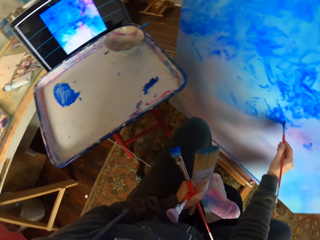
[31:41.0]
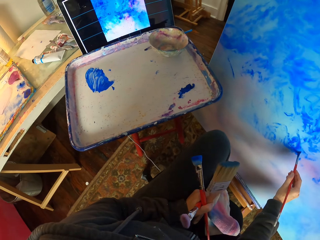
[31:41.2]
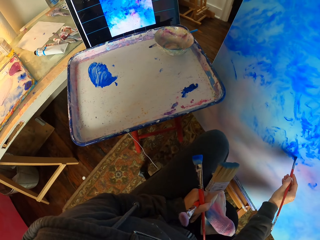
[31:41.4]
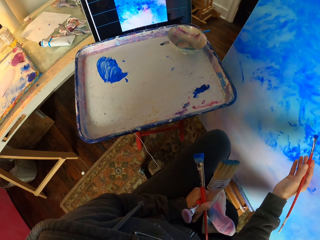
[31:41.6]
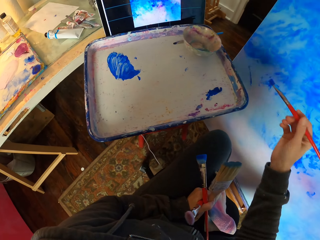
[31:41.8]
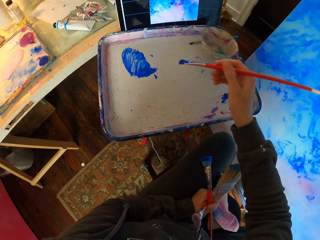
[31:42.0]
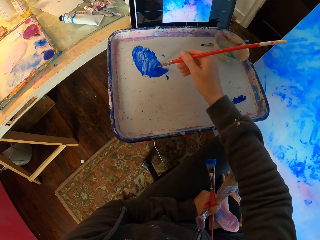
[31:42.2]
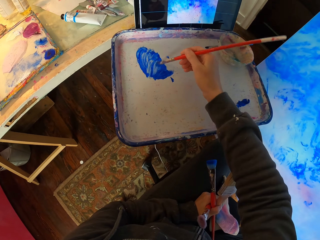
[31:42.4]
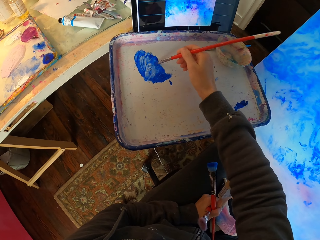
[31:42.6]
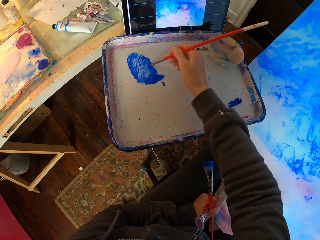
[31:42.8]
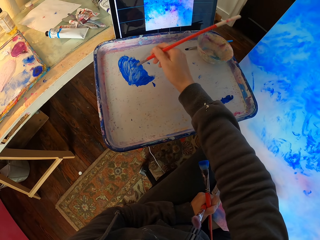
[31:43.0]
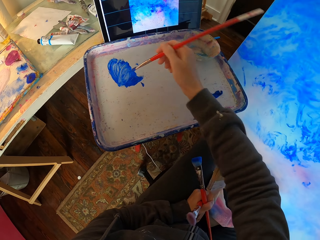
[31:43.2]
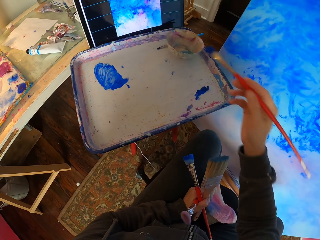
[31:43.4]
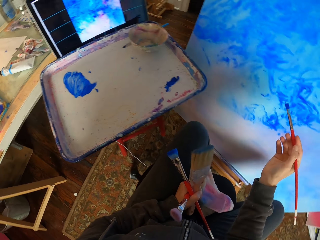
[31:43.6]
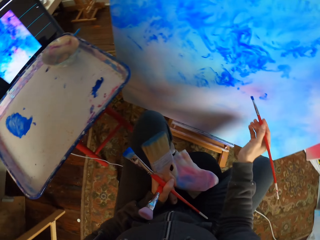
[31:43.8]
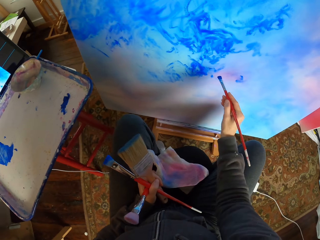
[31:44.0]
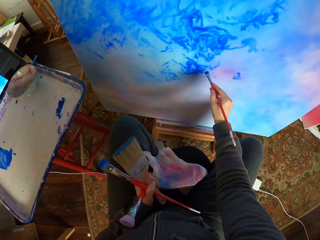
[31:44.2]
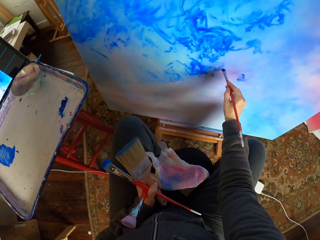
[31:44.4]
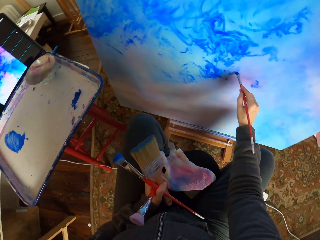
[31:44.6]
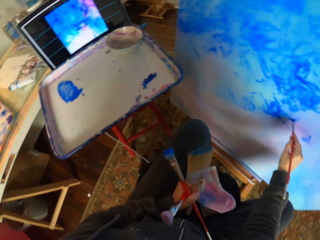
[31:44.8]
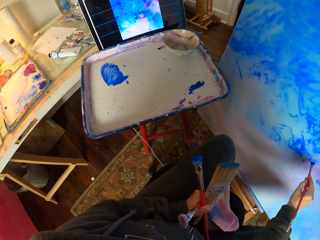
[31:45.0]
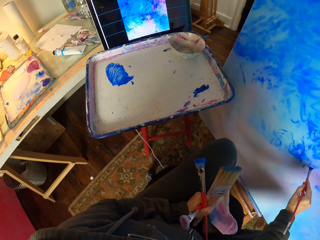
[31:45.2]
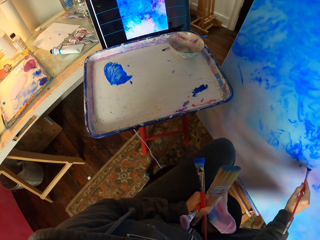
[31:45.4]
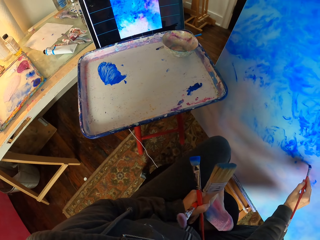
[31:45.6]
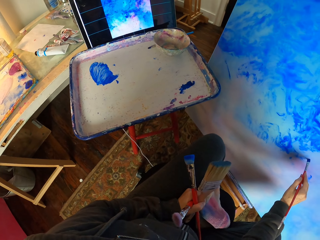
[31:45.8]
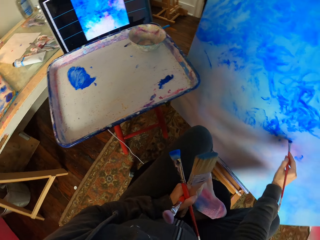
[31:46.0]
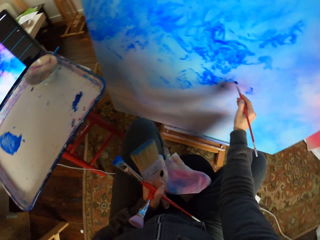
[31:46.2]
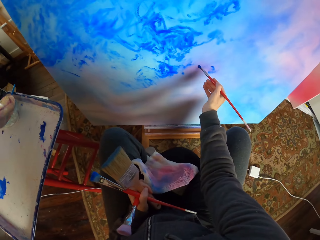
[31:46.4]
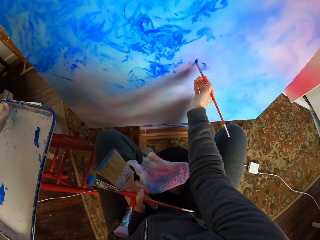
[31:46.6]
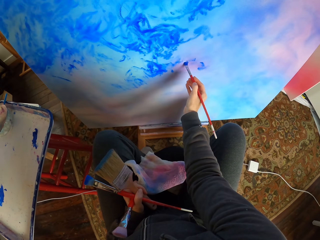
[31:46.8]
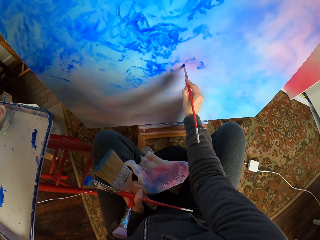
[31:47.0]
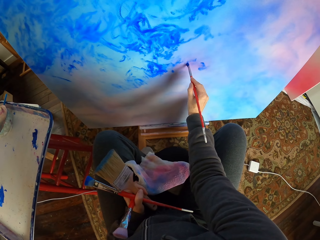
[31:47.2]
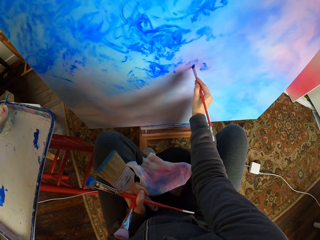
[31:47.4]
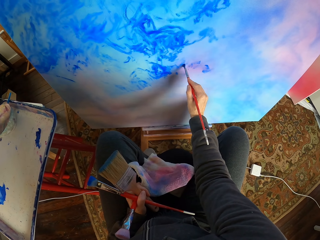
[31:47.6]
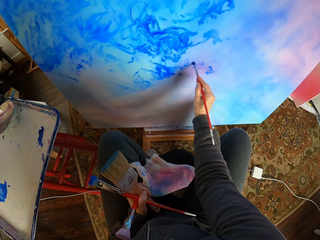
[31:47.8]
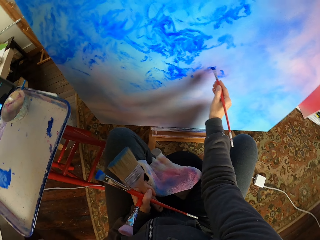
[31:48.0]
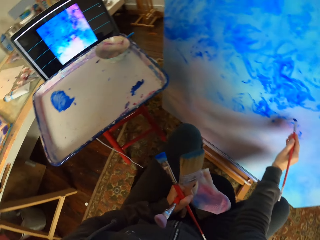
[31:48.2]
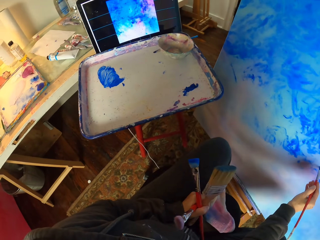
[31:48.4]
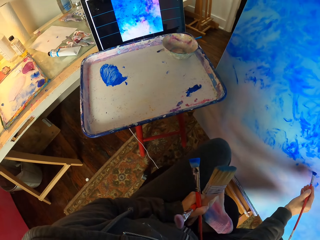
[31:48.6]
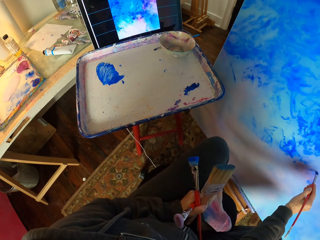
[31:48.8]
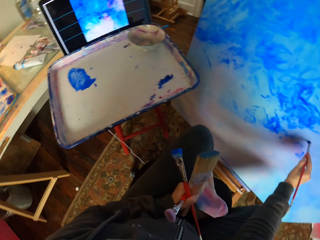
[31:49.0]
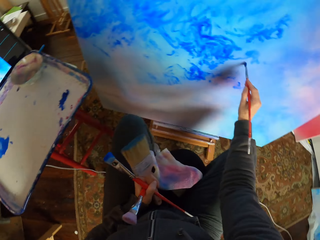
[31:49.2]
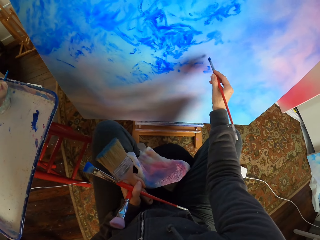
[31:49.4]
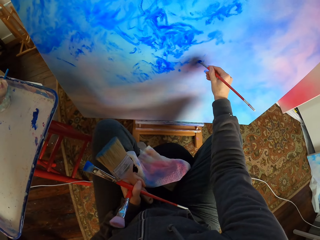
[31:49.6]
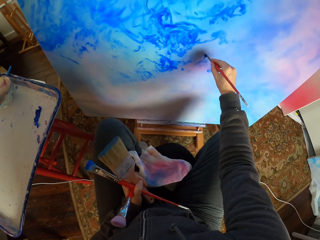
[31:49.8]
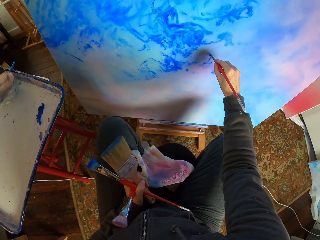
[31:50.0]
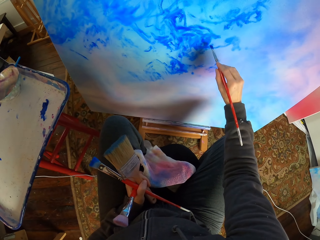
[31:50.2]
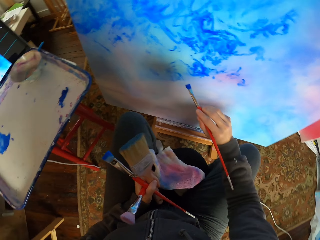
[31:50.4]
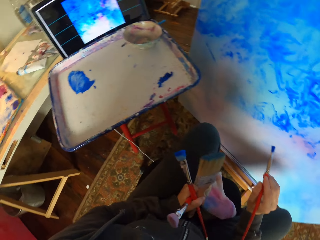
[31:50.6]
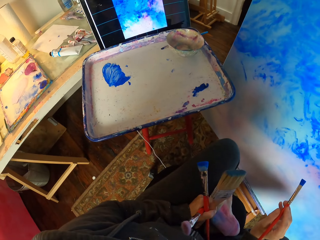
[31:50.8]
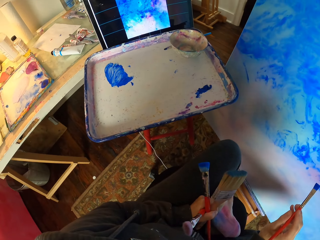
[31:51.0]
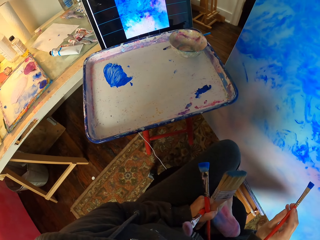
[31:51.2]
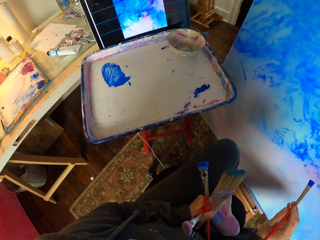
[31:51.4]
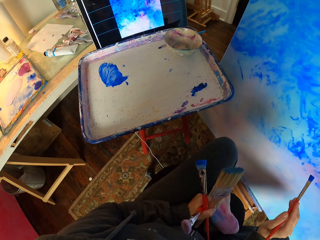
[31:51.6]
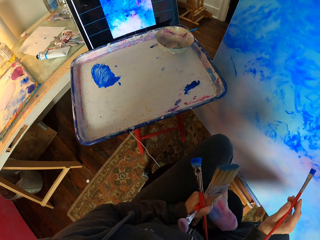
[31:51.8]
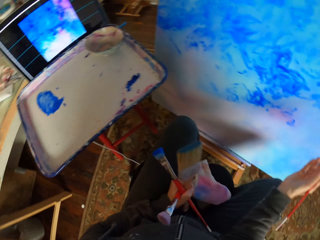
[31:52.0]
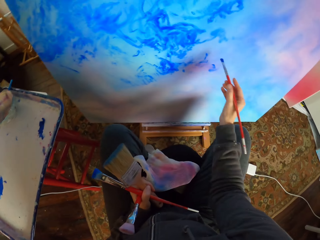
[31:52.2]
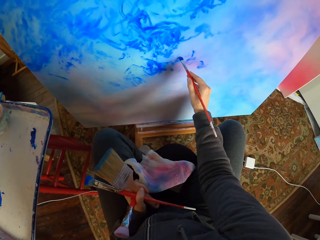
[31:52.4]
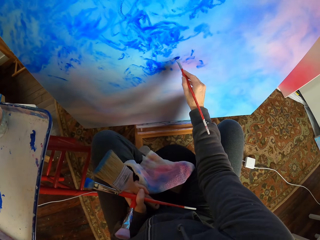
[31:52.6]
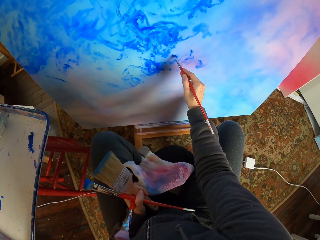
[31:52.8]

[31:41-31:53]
The camera wearer applies paint on the brush. They paint art with the brush on the board.

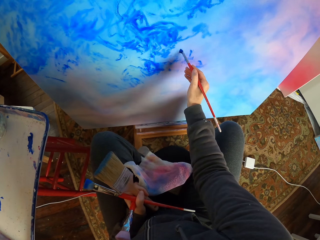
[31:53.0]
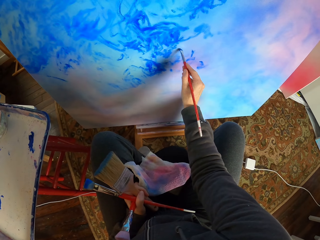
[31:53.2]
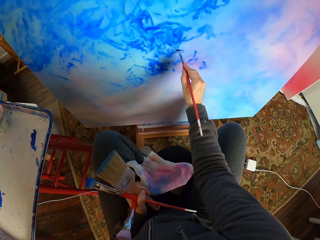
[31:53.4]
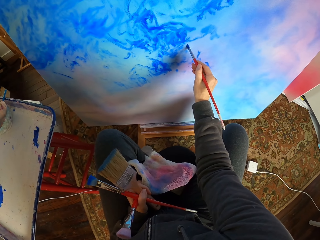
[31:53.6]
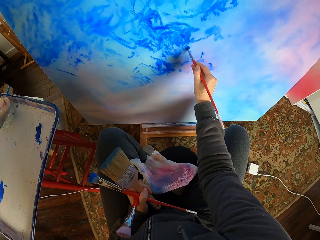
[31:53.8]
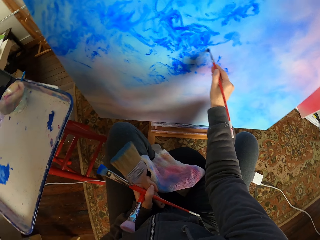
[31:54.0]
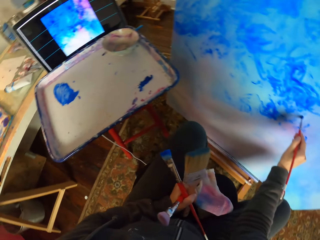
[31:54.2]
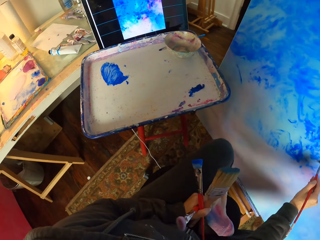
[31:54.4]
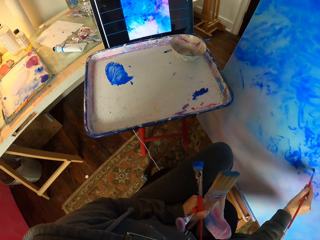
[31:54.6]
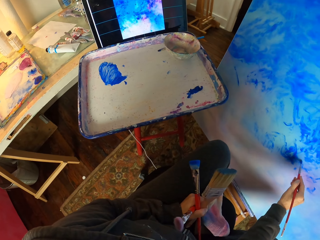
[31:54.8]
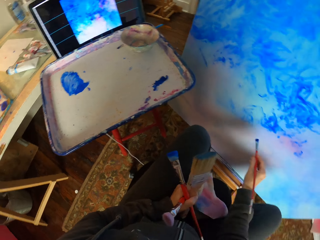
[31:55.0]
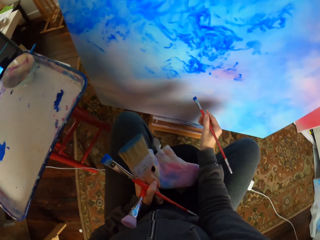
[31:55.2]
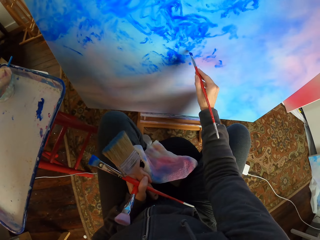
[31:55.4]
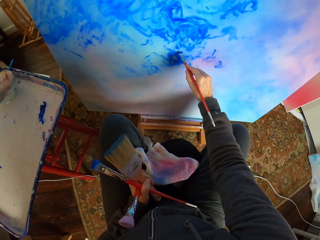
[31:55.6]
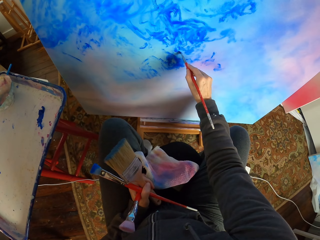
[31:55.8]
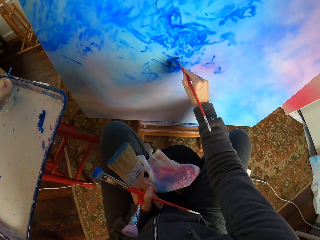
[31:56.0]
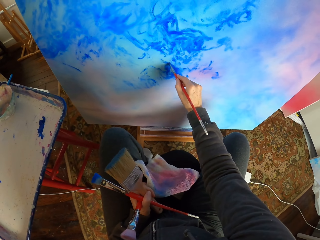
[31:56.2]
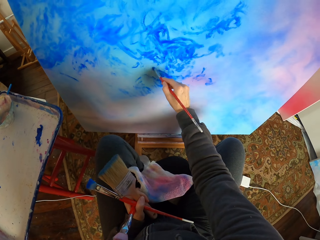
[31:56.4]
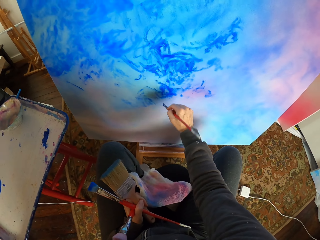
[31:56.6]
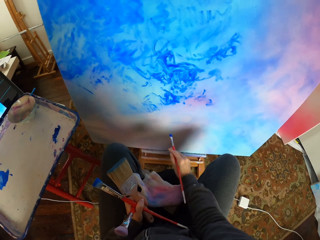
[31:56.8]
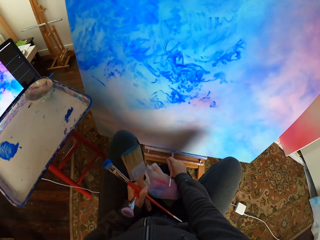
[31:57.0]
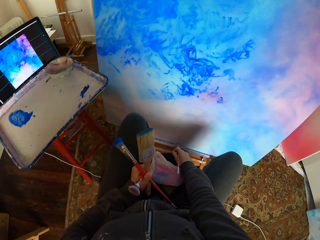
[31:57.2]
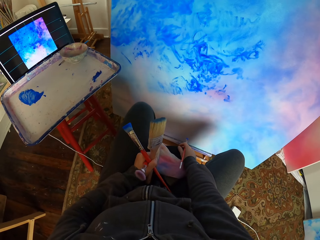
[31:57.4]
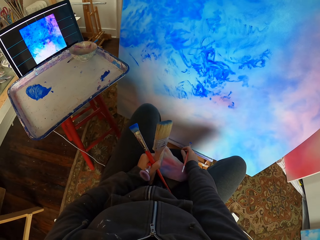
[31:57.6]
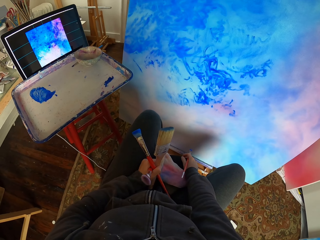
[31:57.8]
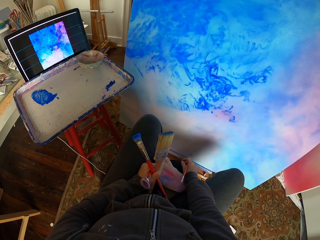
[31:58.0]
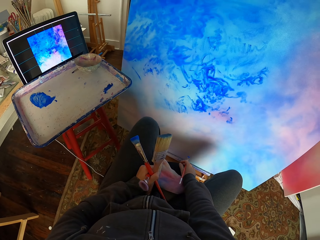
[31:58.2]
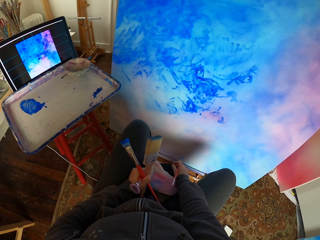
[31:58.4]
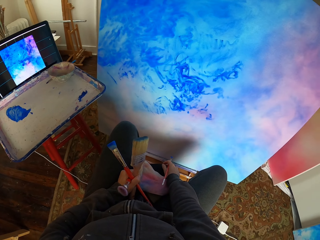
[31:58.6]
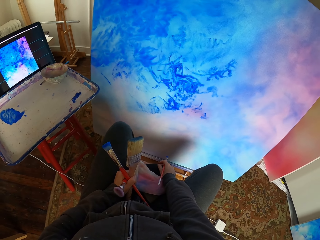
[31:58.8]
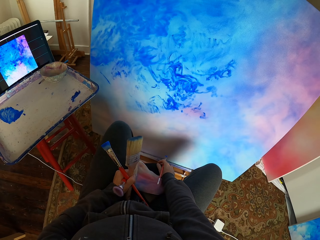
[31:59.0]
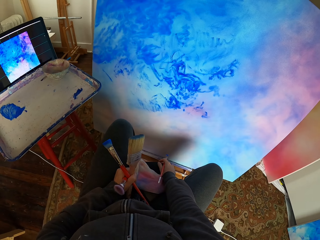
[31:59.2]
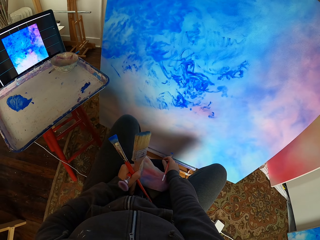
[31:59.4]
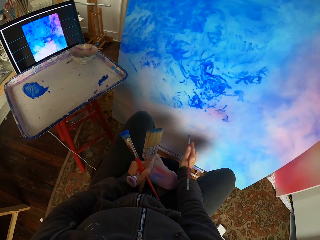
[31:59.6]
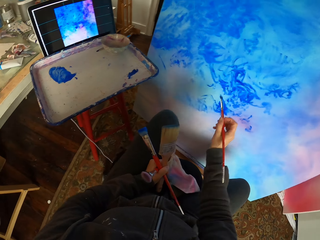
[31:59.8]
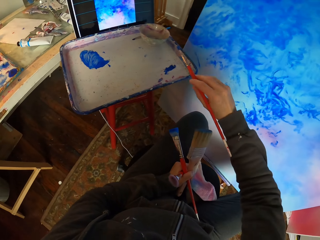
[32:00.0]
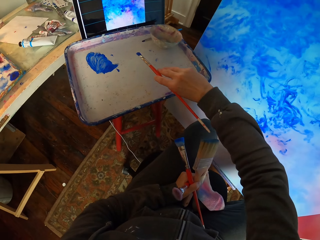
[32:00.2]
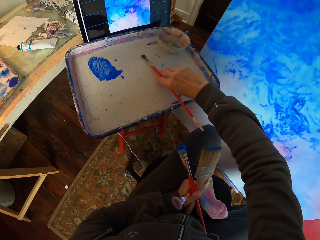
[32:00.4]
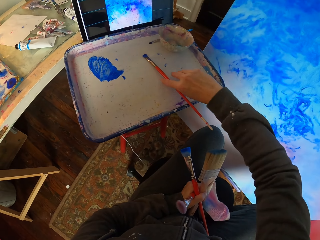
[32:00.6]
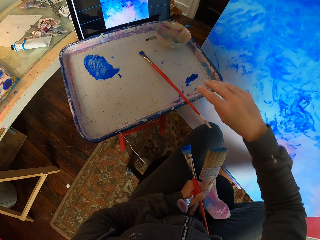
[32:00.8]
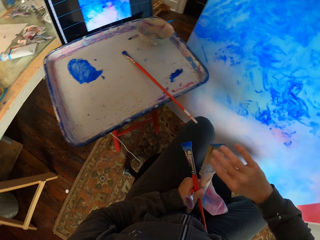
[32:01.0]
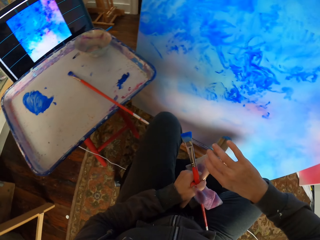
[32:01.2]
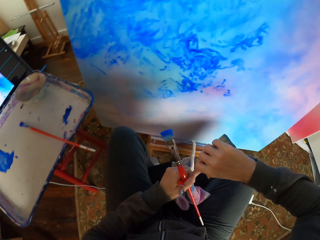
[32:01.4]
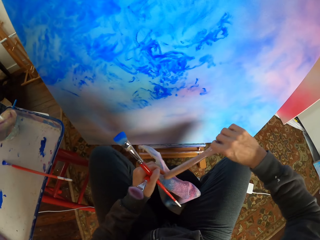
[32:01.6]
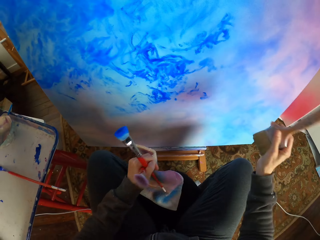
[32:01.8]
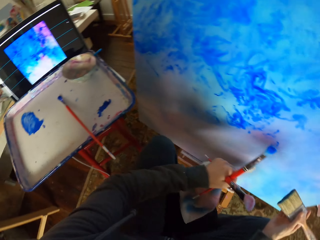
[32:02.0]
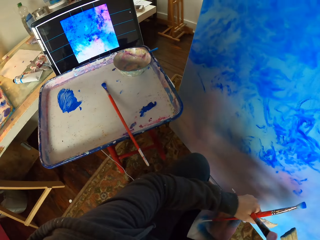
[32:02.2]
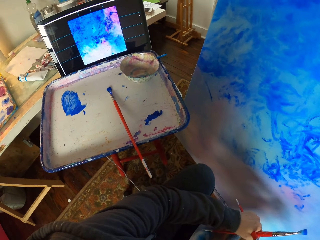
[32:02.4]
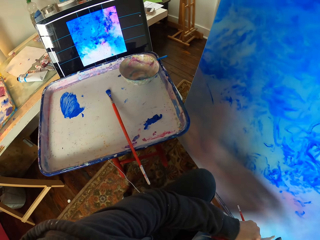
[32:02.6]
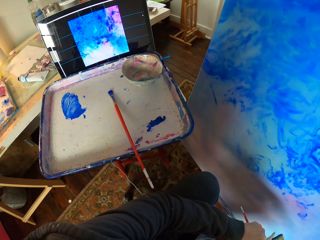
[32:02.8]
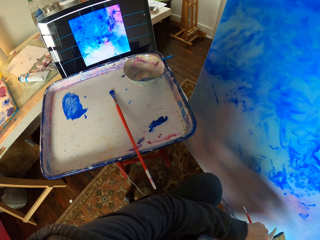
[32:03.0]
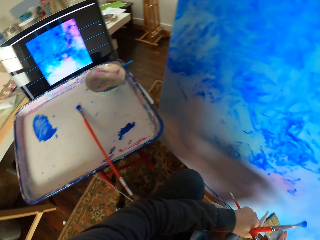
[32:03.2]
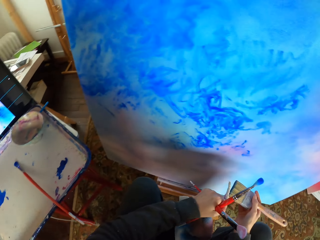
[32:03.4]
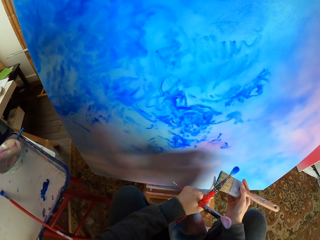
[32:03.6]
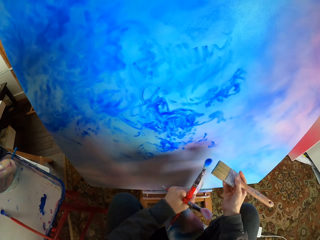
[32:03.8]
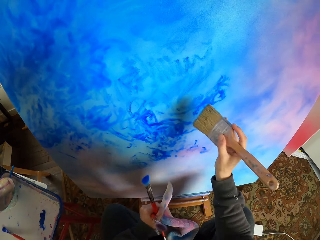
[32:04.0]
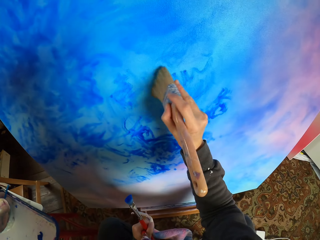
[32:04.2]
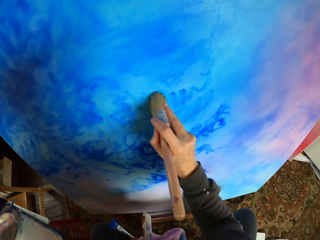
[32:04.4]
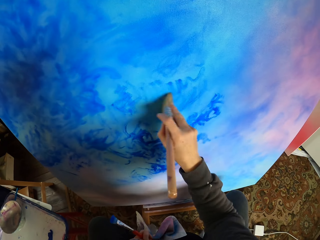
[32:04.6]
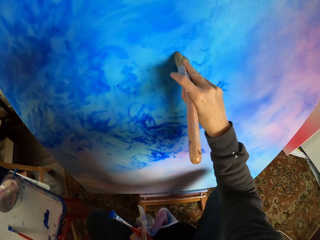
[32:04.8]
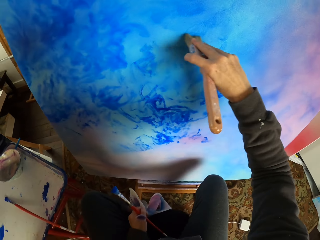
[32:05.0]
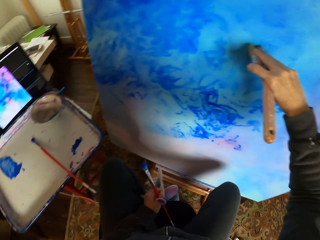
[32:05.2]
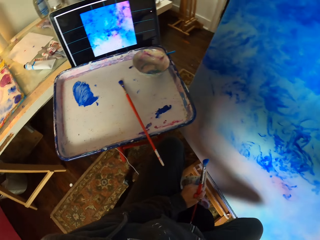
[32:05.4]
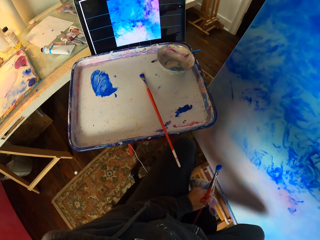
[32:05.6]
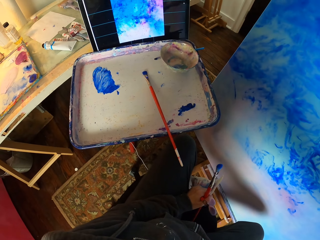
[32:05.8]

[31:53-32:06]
The camera wearer checks the art portrait. They put the brush on the tray. They pick another paint brush. They dry brush the art portrait.
